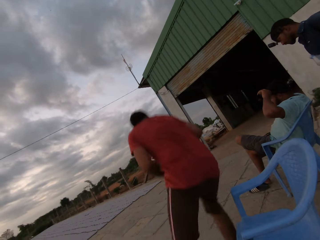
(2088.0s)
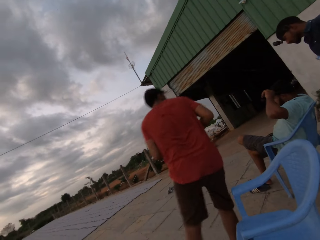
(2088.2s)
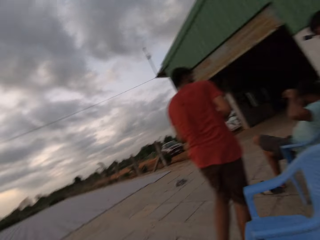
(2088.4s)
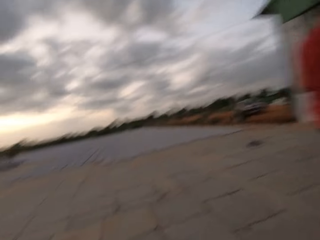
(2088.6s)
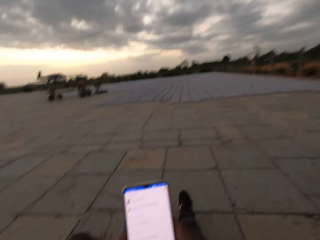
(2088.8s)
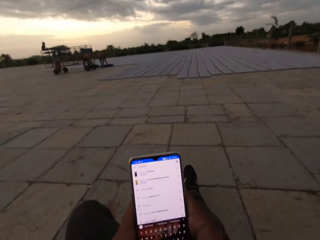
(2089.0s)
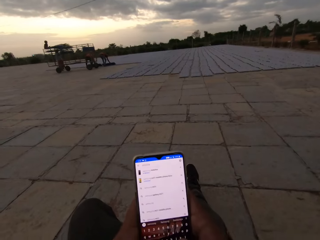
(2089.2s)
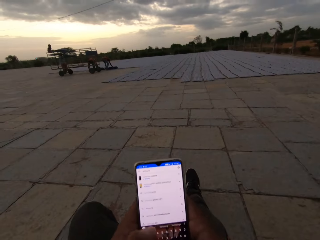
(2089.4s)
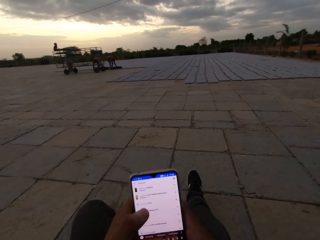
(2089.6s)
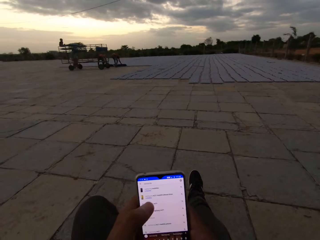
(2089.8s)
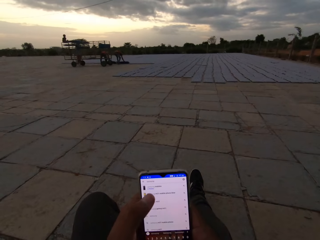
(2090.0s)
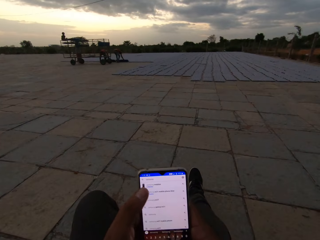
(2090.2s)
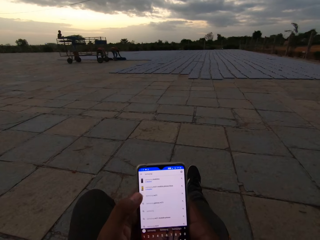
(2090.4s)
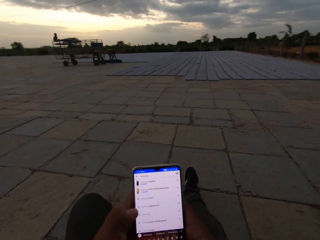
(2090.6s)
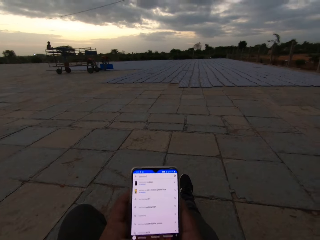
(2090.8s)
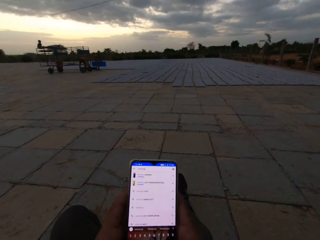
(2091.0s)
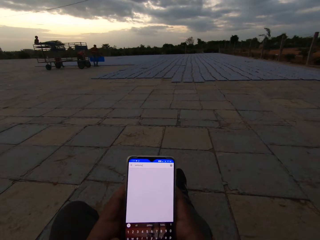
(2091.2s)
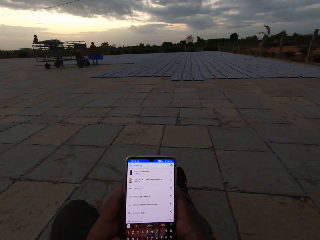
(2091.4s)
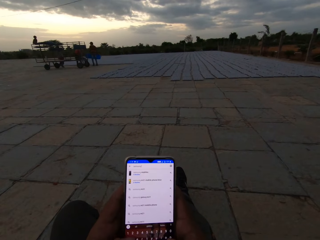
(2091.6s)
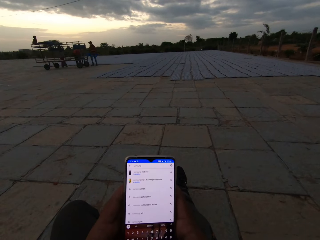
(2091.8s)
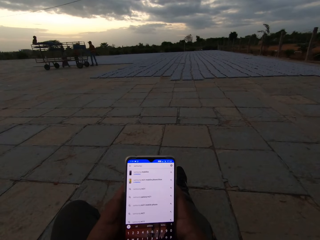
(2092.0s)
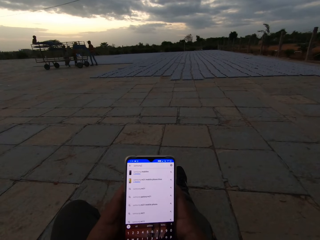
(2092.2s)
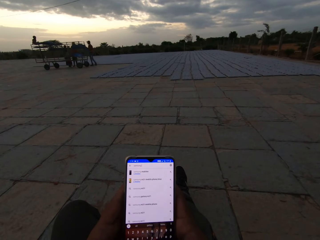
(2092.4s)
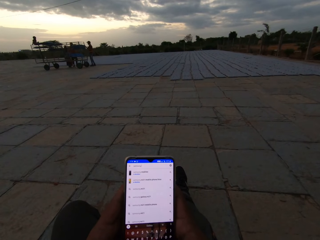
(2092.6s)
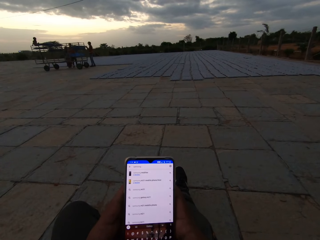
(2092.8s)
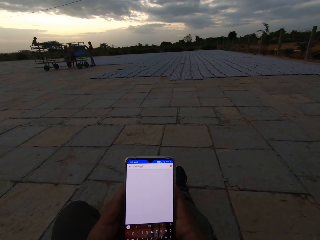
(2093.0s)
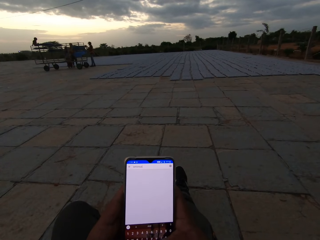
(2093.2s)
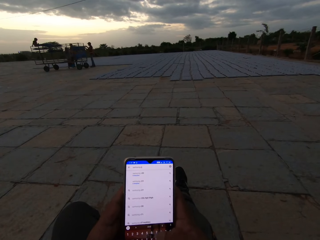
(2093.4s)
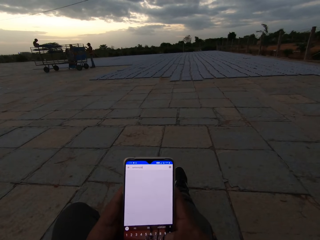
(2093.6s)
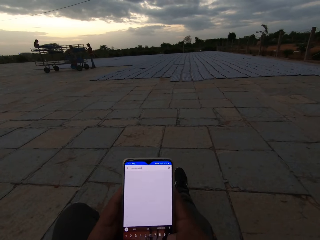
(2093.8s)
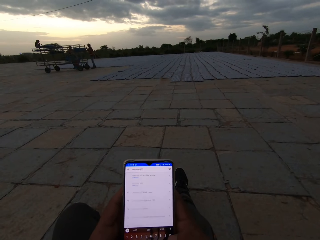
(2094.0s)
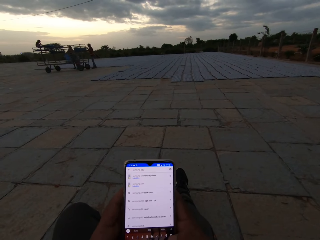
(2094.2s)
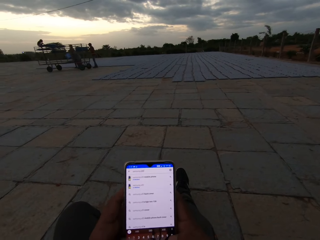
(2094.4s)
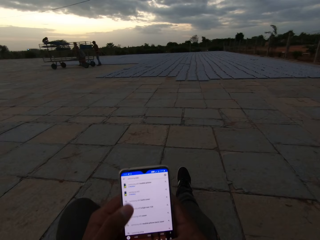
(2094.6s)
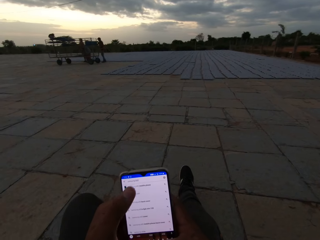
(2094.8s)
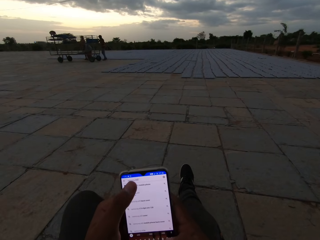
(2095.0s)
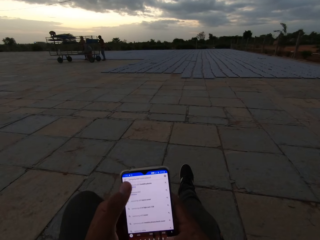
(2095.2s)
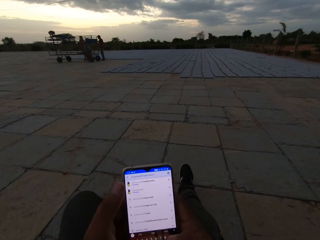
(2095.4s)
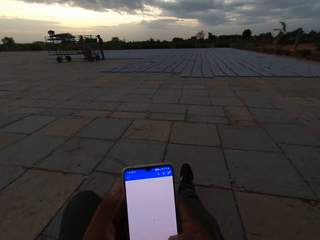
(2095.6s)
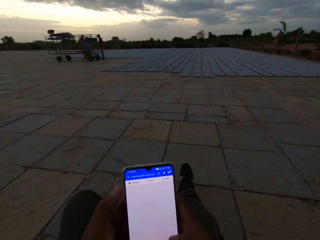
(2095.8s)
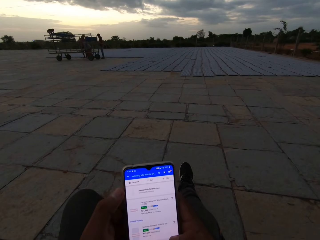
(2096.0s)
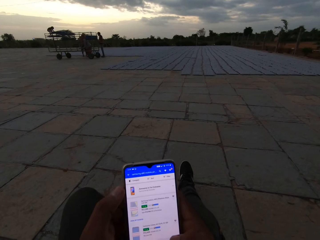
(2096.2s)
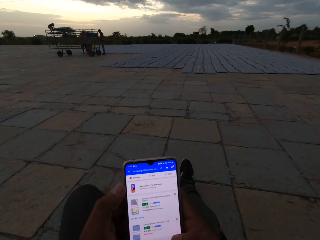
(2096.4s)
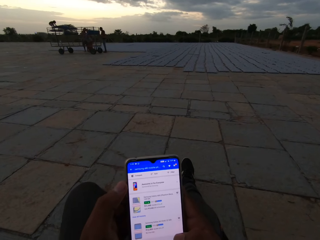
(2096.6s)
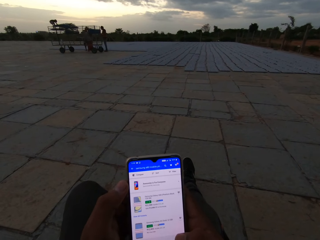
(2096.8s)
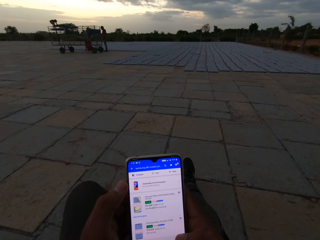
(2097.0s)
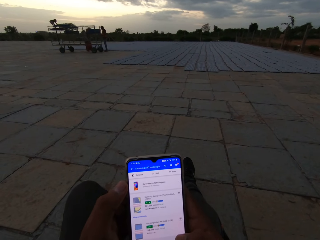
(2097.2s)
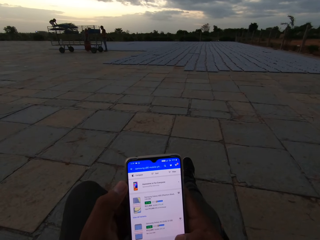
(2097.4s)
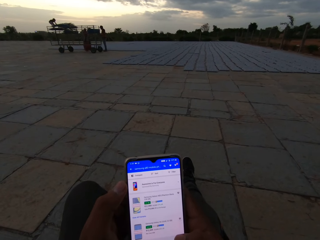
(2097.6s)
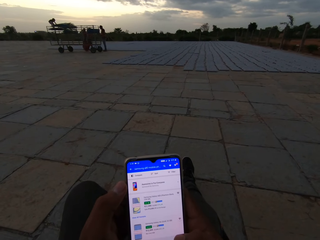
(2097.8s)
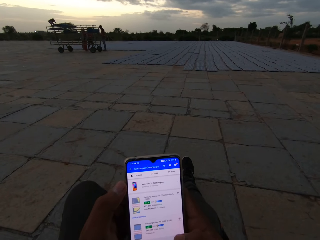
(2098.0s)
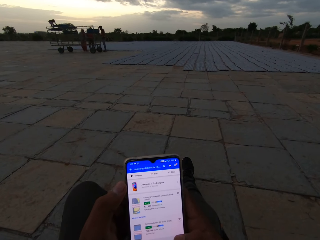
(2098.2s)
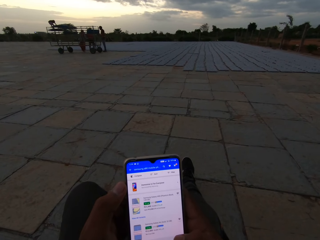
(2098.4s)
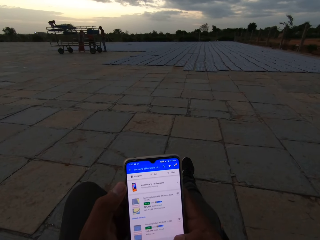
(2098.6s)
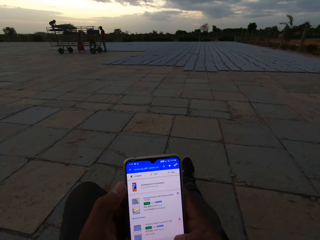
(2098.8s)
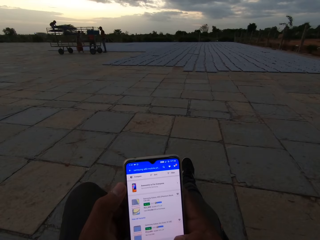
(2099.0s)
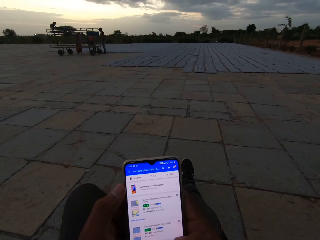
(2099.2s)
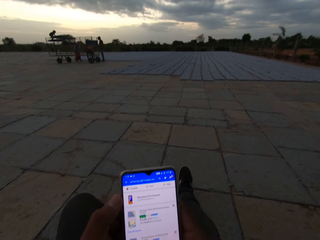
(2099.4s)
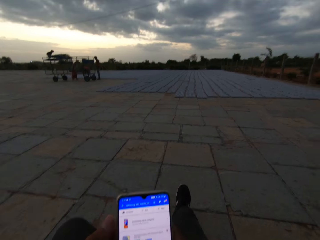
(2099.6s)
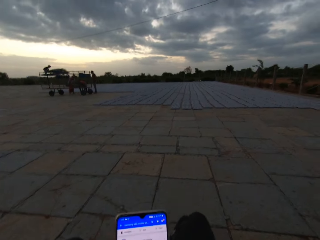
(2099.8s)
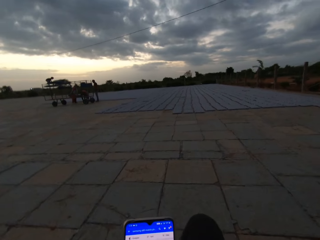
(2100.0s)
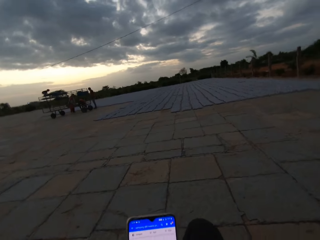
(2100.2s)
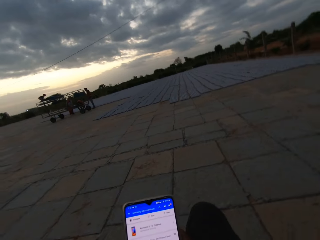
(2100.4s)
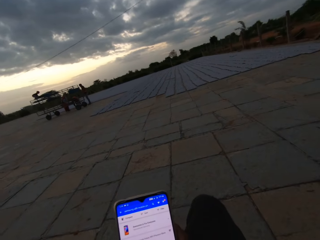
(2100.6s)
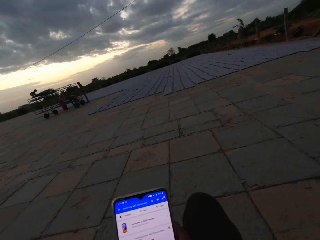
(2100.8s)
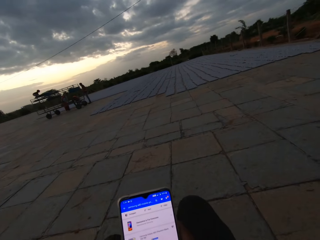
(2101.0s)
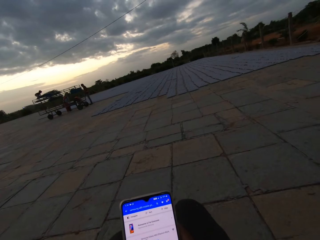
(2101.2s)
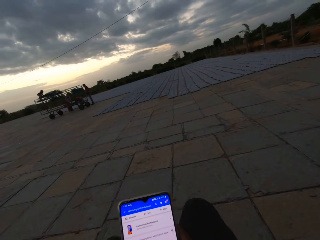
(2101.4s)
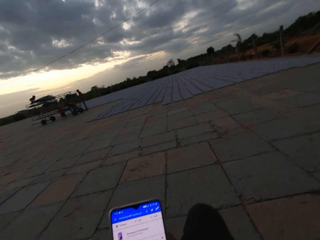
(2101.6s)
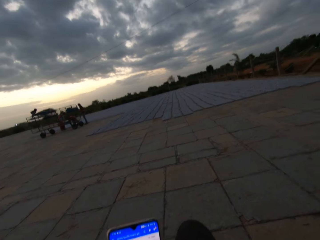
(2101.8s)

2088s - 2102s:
A man walks around the area. The camera wearer operates the phone with both hands. They look at the phone. They look at the phone again.

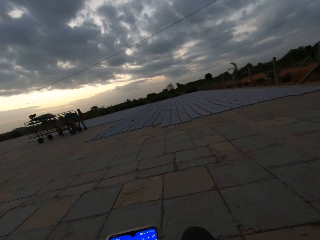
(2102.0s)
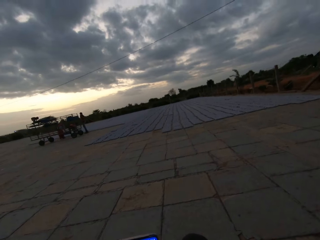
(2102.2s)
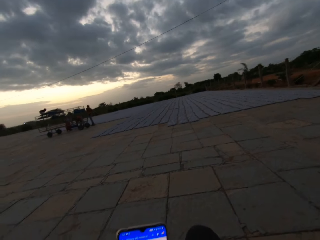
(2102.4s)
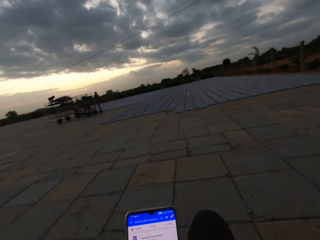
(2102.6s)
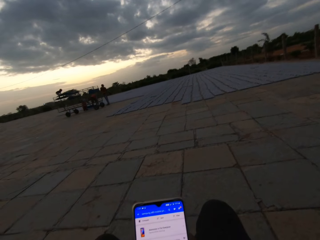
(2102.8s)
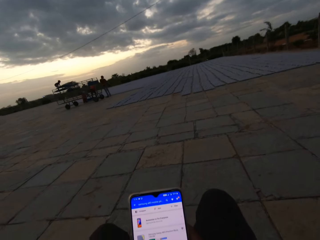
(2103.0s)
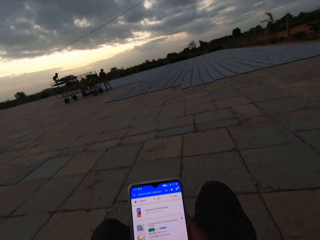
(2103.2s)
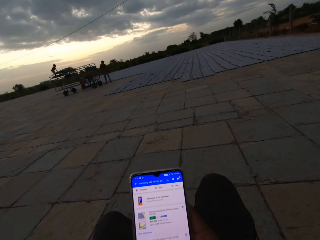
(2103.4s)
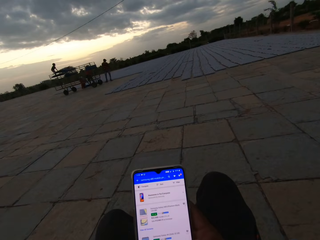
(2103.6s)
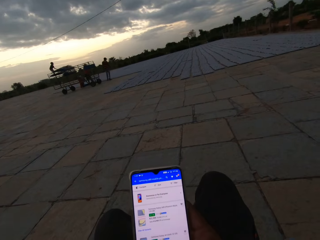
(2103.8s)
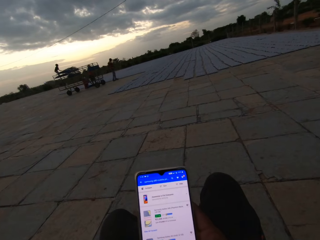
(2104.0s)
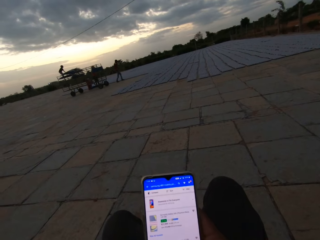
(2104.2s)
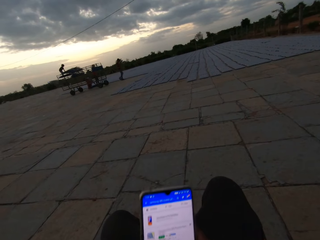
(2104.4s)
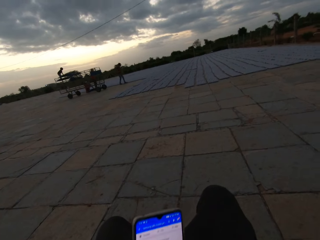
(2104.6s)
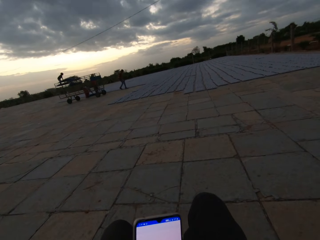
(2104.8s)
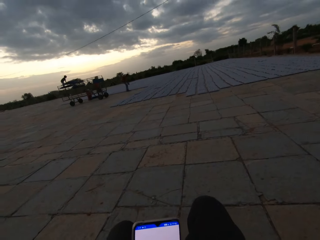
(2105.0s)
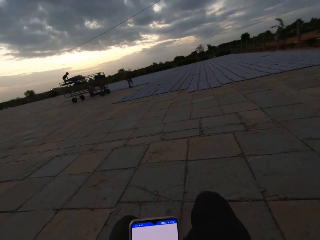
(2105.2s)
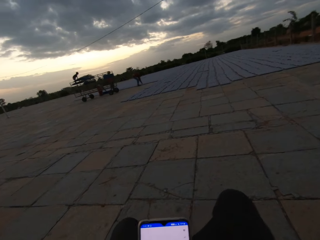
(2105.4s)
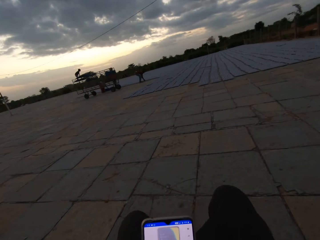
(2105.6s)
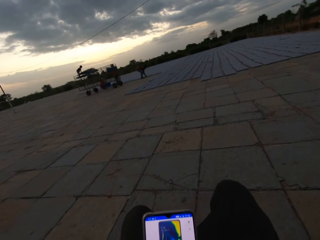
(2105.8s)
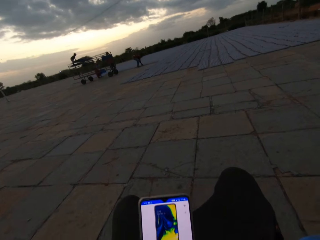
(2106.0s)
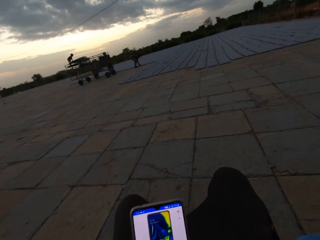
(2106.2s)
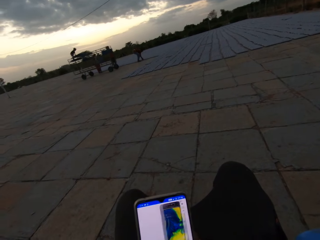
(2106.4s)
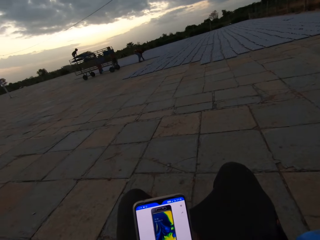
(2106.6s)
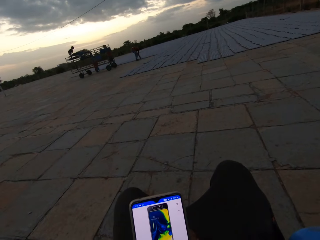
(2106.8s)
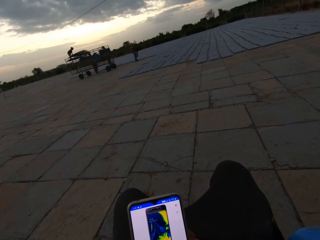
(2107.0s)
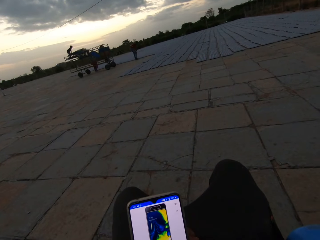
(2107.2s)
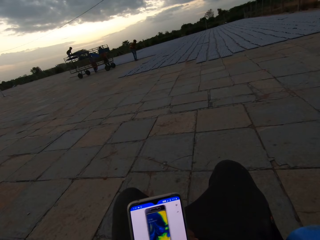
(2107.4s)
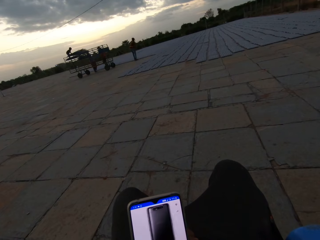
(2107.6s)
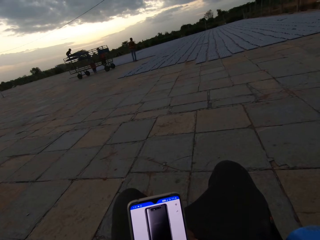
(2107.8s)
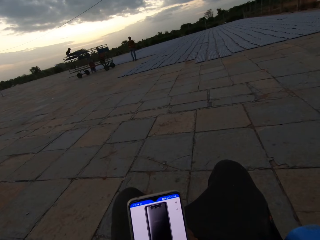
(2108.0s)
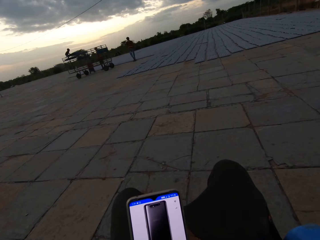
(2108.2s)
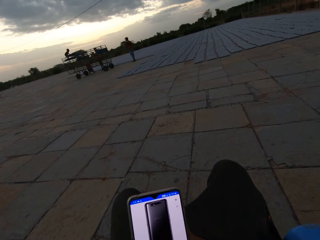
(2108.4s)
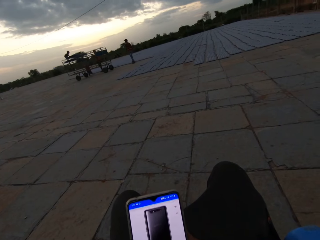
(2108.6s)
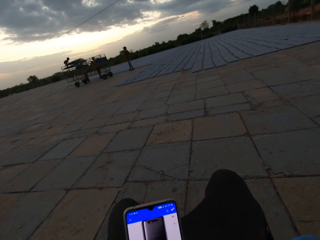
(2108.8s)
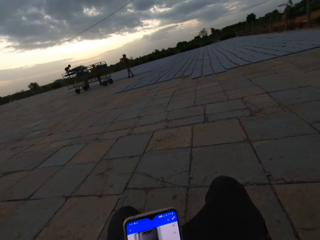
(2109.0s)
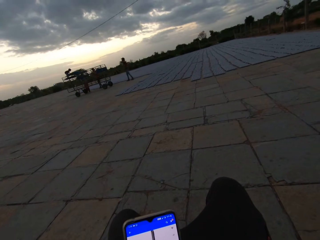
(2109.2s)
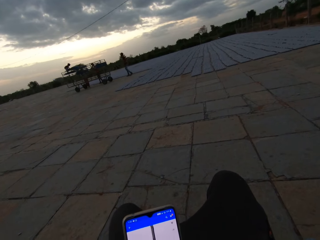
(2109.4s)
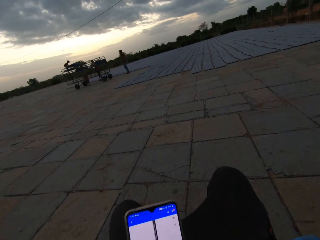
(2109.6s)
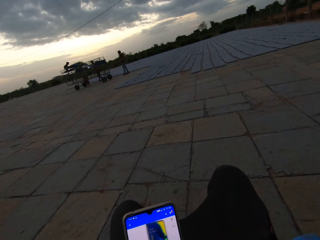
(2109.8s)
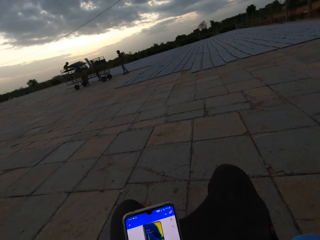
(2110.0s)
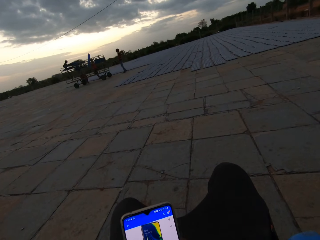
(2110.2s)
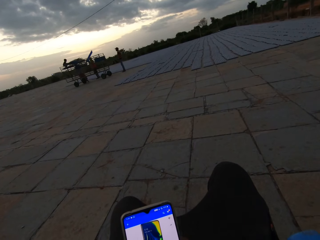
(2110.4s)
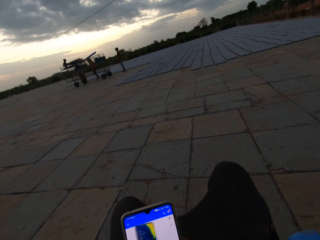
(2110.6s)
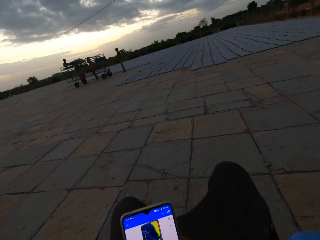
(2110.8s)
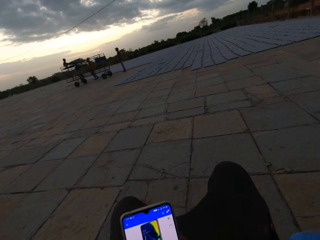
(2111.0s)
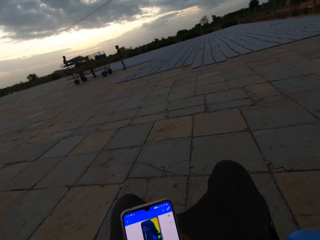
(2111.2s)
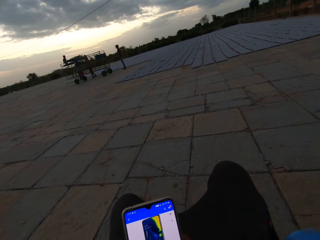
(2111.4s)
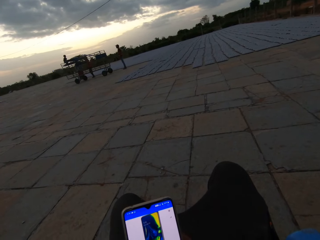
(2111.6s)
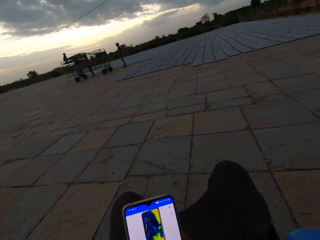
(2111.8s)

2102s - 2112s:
The camera wearer operates the phone.
